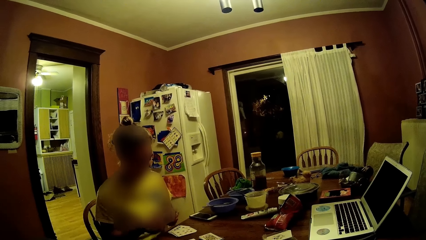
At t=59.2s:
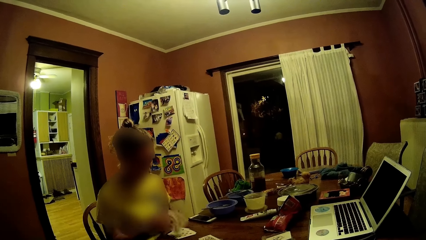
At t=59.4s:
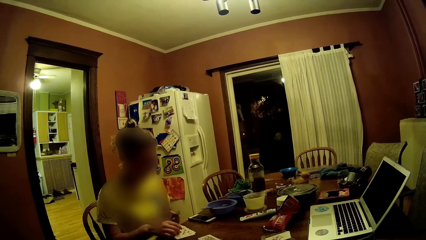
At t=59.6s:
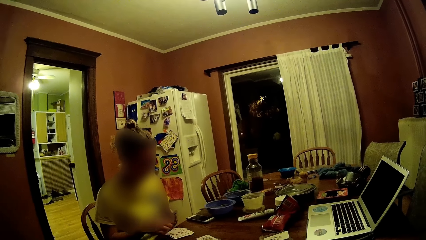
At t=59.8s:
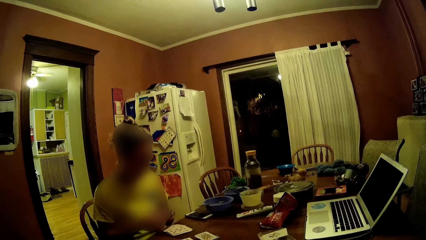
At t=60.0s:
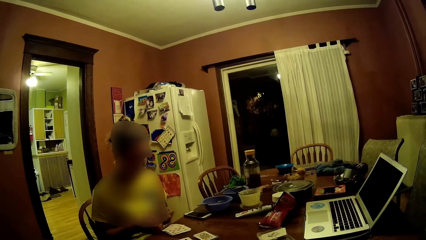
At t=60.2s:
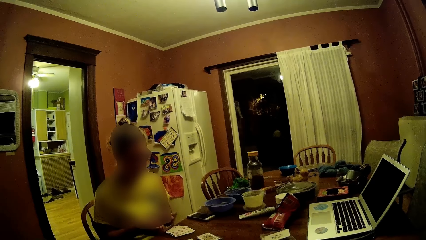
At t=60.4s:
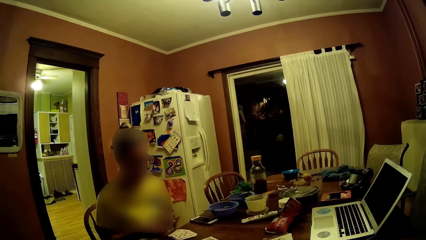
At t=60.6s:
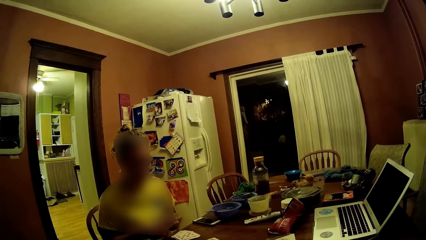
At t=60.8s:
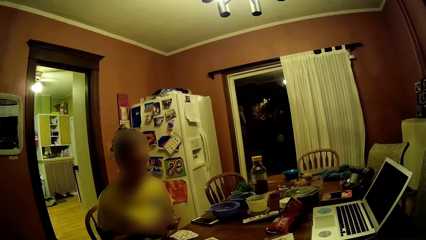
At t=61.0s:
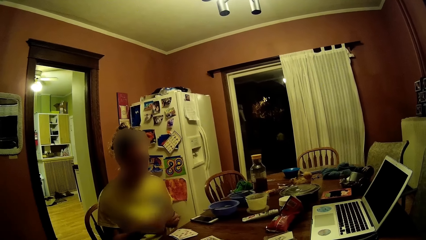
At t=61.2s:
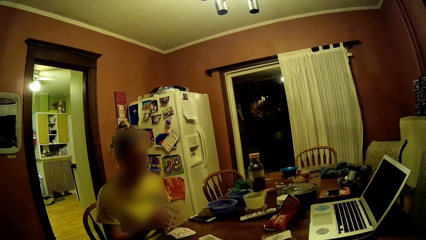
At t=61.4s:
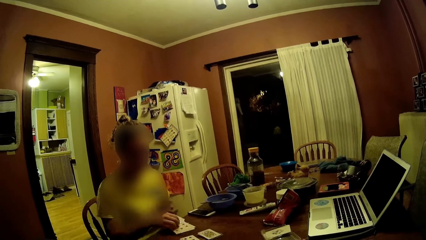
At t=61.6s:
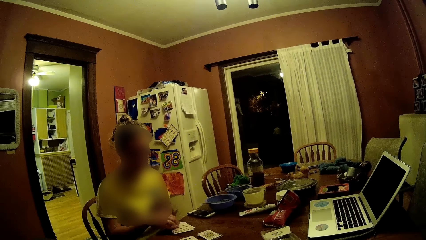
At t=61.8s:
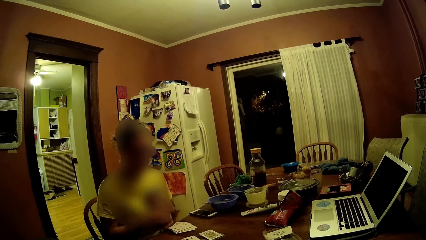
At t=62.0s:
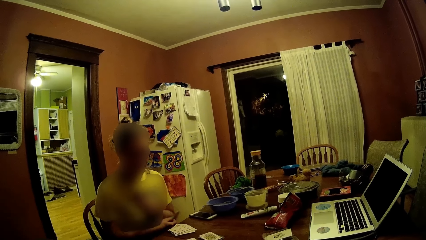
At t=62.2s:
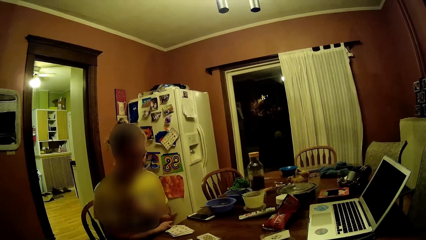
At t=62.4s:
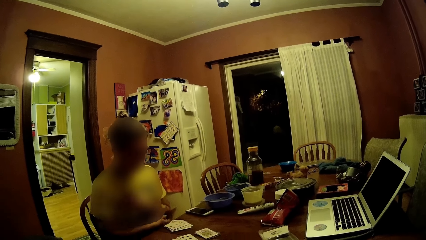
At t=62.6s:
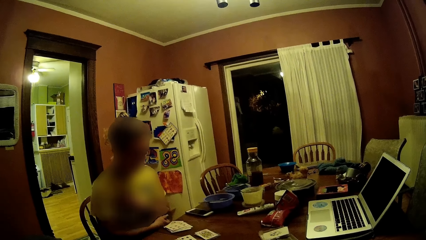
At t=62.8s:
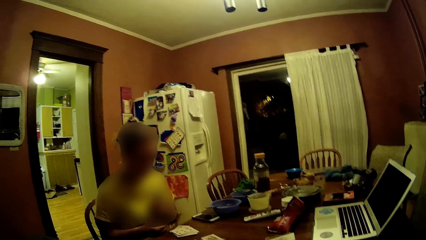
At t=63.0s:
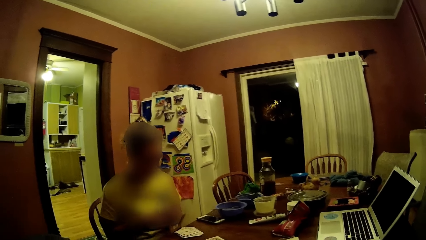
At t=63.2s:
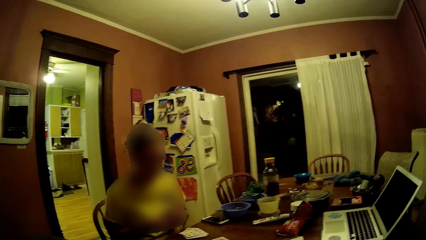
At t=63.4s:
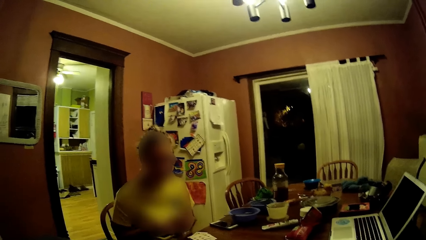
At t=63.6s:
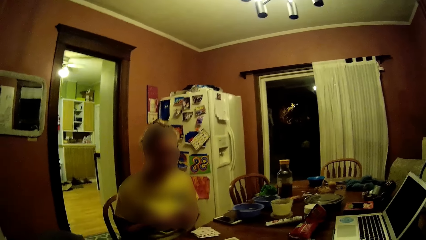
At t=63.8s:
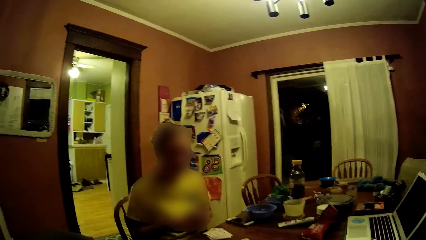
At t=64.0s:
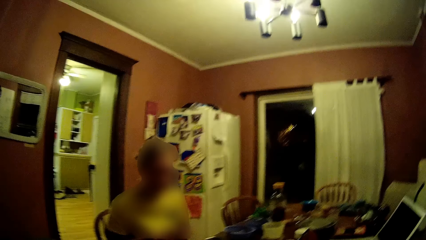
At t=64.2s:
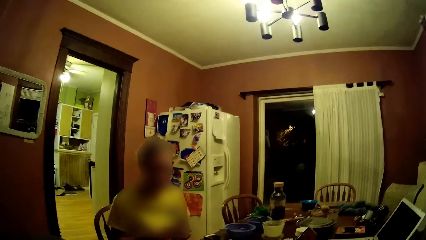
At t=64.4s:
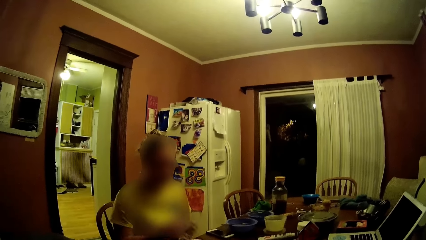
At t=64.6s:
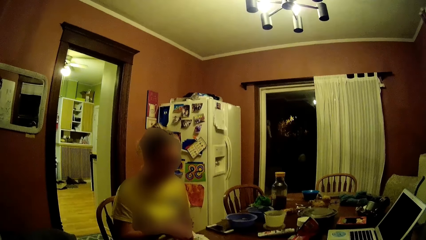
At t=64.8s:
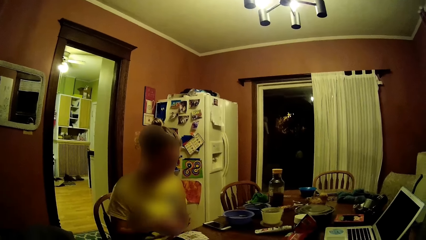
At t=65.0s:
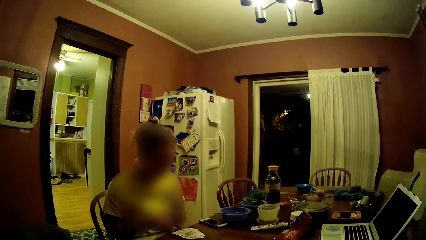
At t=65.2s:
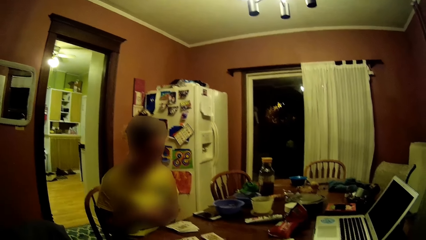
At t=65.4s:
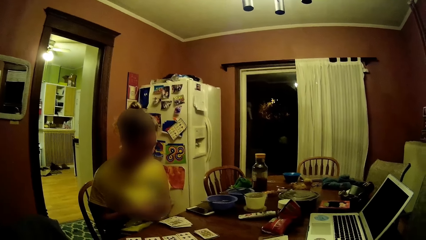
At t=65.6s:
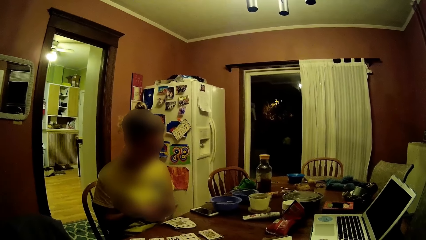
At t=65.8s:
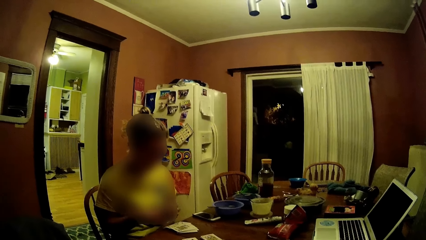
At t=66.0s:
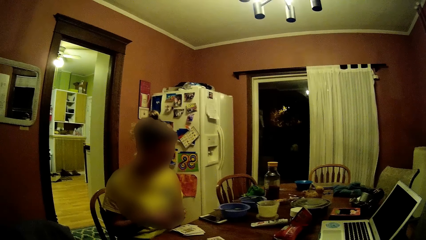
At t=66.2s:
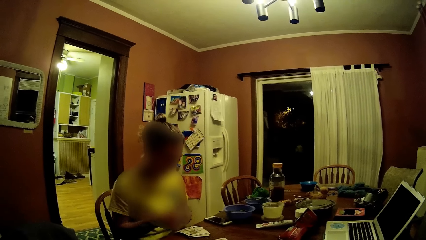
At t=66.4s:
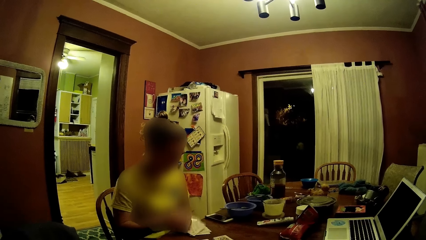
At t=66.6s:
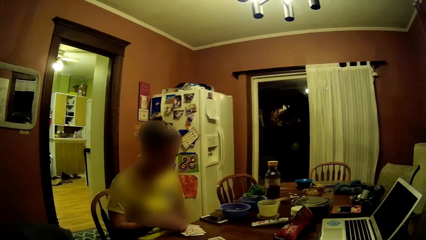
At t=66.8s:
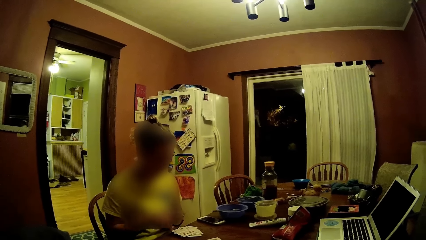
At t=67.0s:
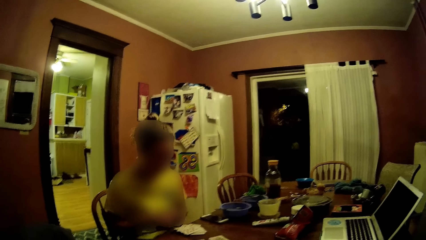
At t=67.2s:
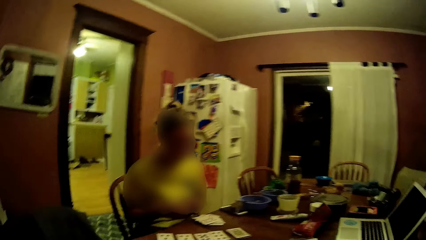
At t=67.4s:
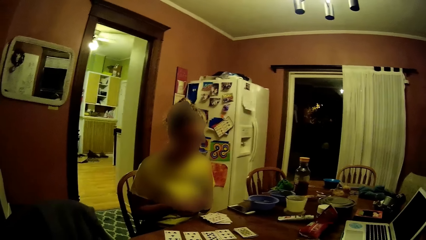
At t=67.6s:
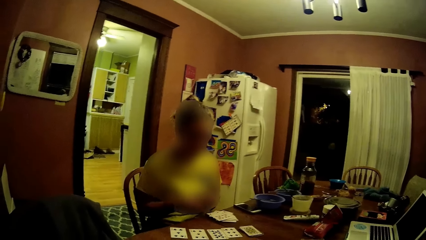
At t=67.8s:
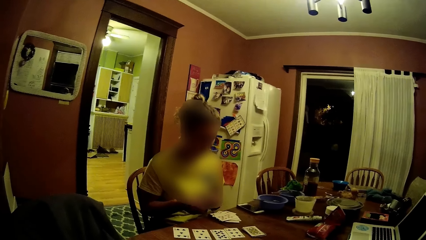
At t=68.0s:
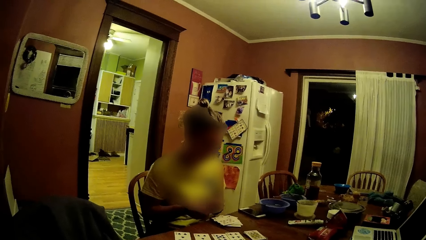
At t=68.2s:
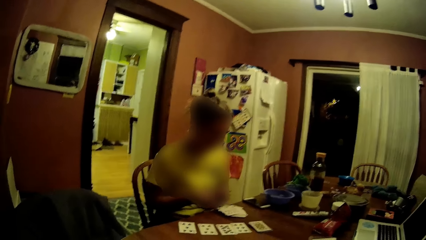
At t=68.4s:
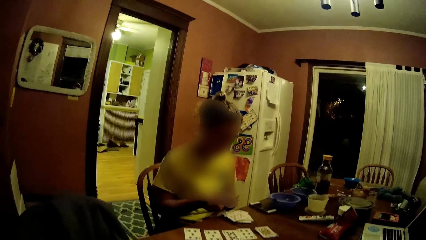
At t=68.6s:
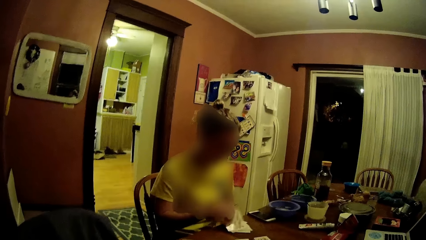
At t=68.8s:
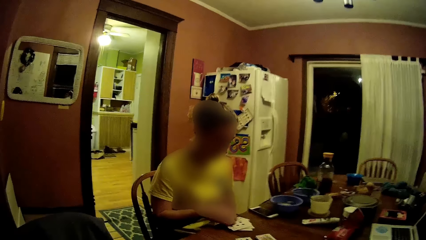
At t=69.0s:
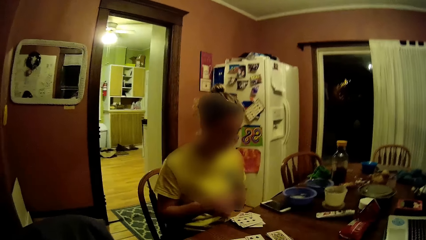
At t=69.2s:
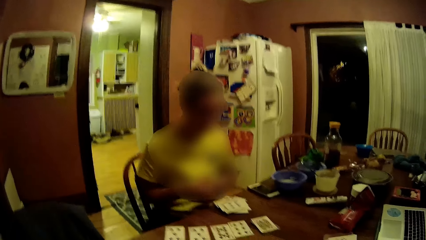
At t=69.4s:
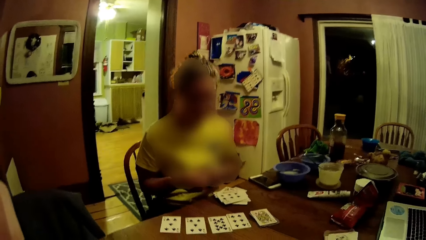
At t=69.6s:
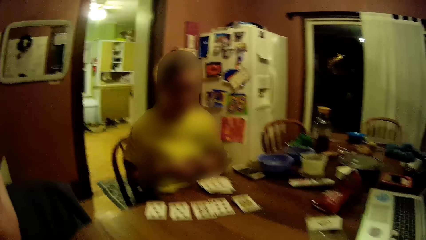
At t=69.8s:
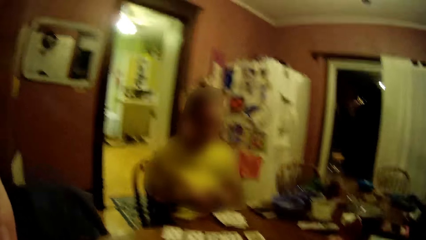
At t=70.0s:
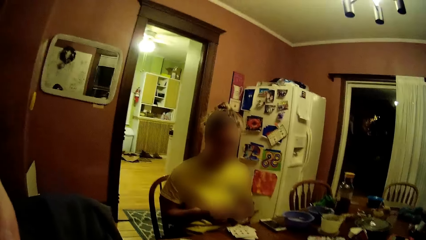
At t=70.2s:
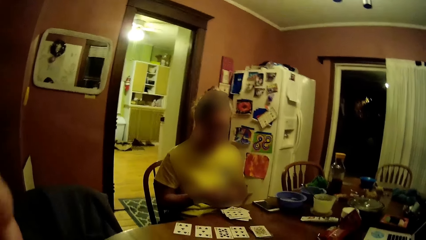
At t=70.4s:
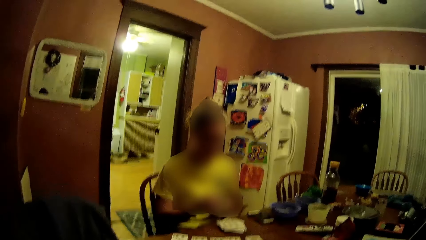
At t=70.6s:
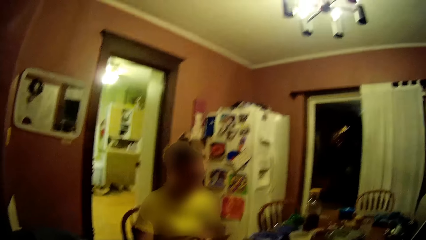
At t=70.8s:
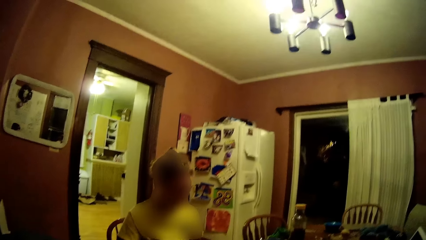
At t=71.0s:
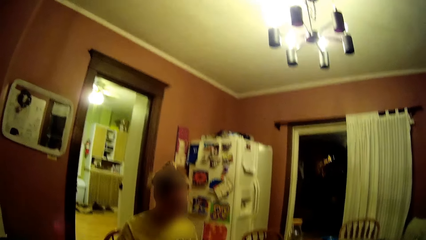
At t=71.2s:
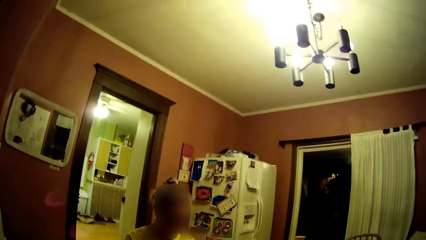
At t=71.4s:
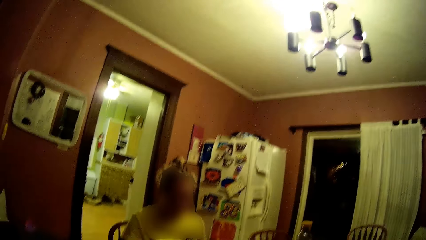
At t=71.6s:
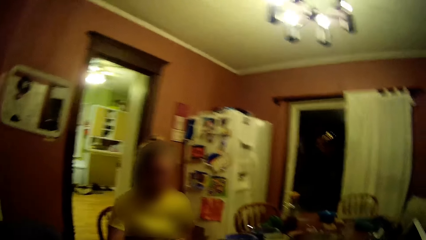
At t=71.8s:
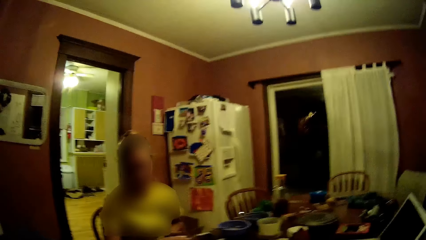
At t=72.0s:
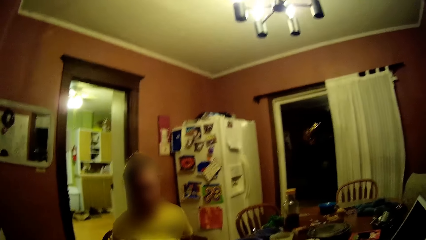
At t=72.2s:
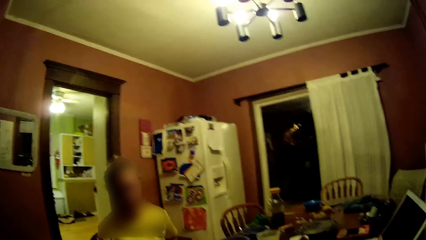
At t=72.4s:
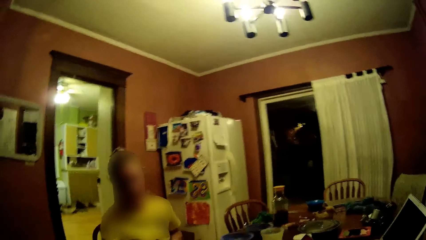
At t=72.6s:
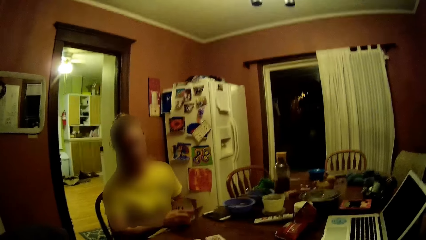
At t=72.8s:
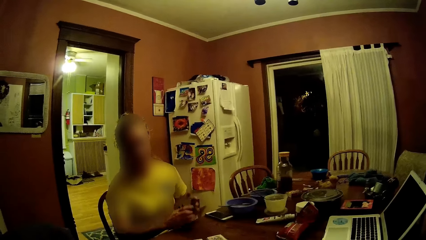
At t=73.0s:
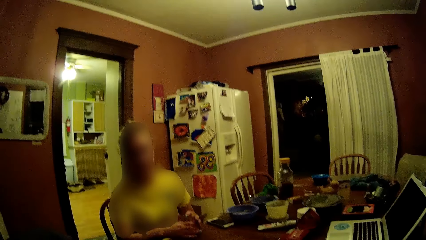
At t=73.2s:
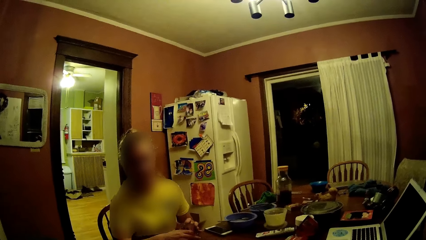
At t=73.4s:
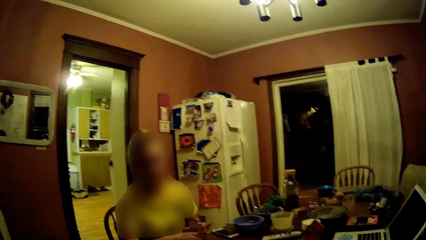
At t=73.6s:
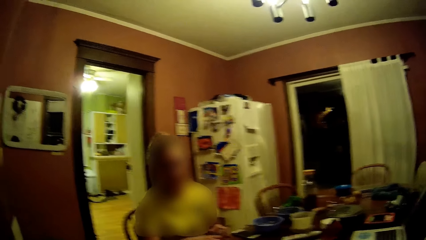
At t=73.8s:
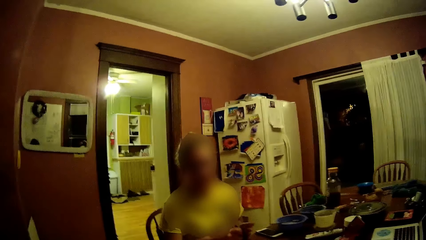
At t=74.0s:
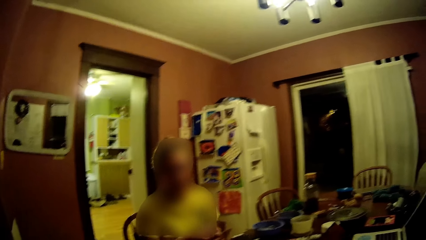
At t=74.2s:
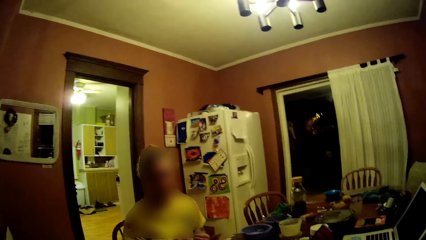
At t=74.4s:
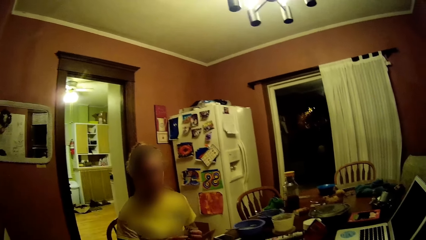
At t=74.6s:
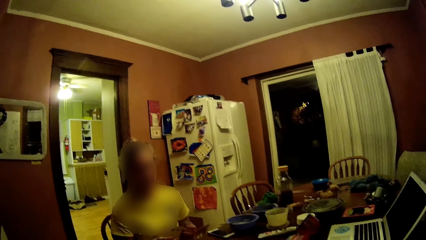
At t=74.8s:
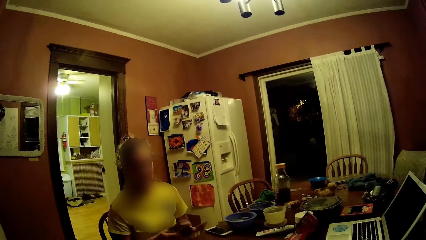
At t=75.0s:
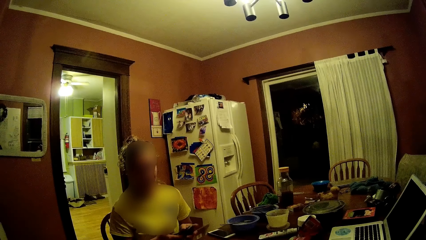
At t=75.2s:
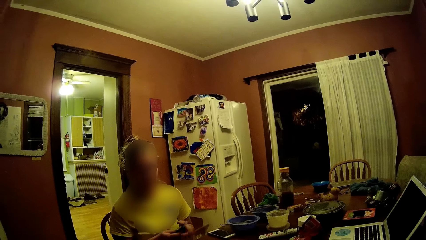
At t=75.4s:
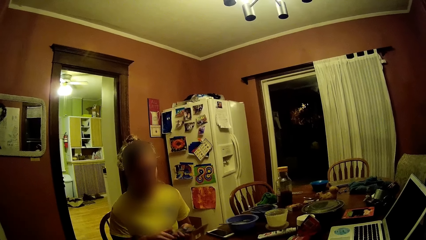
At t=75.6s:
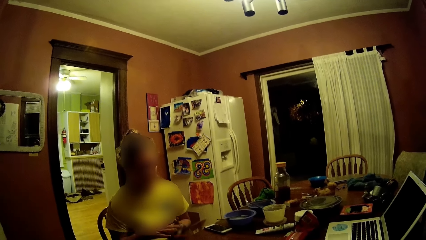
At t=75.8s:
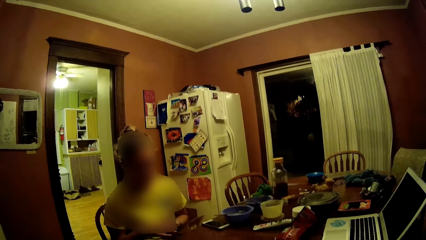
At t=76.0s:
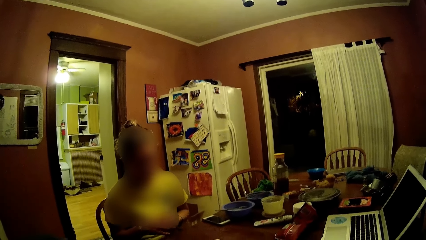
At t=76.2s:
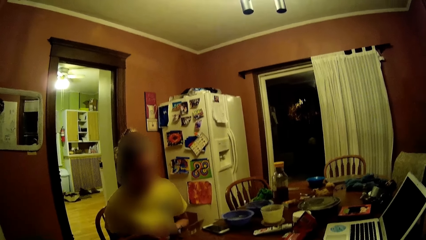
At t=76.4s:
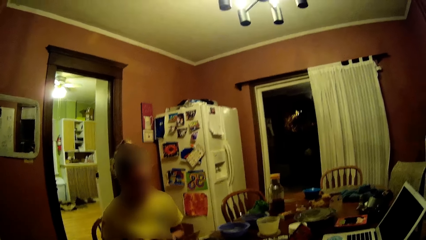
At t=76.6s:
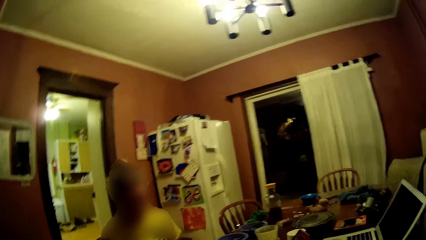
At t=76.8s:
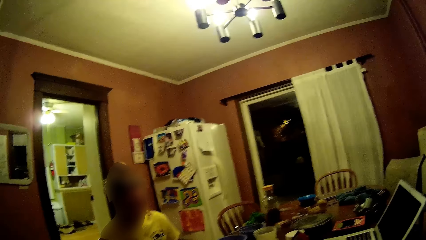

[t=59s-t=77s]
The woman scratches the hand and puts the cards on the table. The woman holds the pack of cards with both hands. The woman picks the cards and shuffles the cards.
